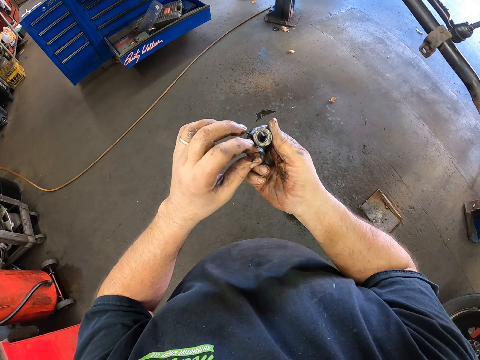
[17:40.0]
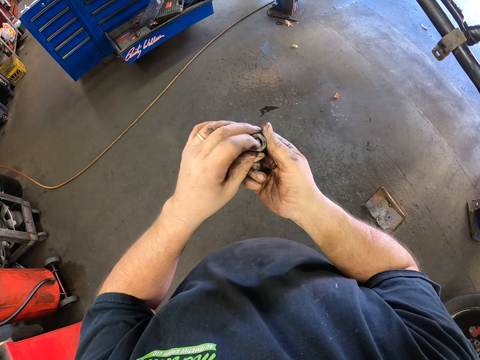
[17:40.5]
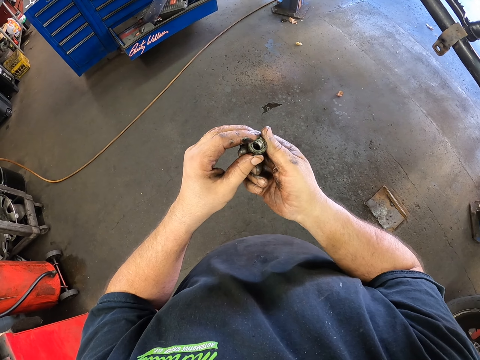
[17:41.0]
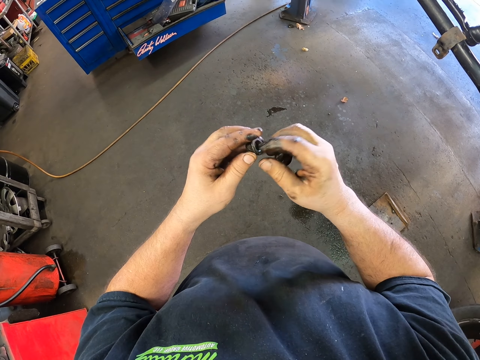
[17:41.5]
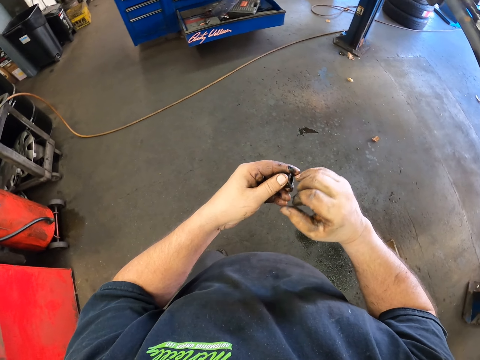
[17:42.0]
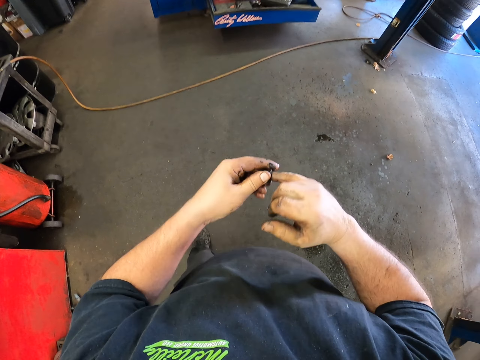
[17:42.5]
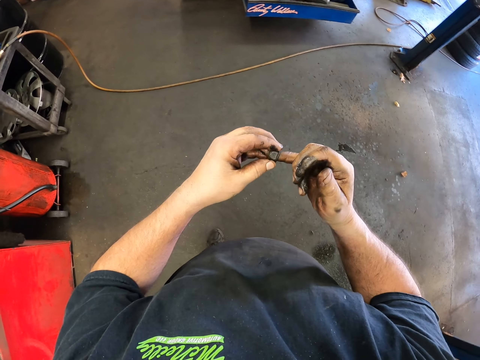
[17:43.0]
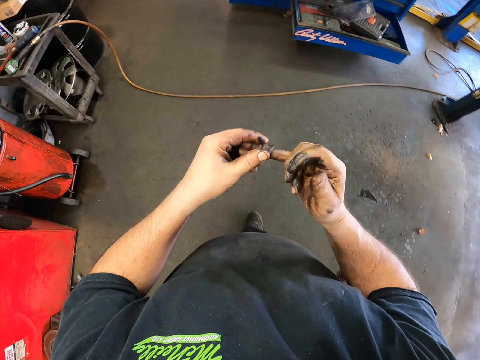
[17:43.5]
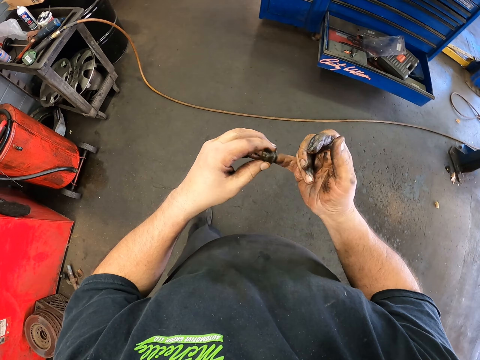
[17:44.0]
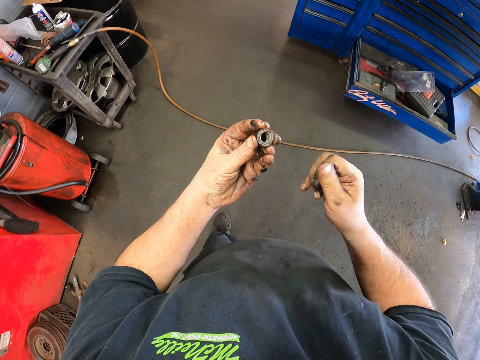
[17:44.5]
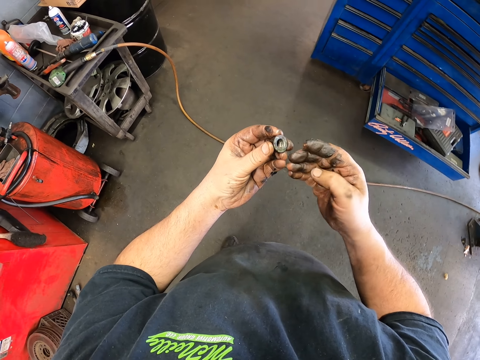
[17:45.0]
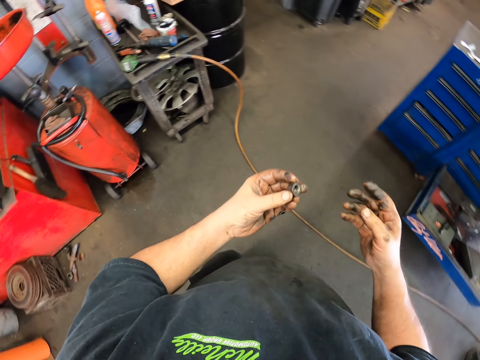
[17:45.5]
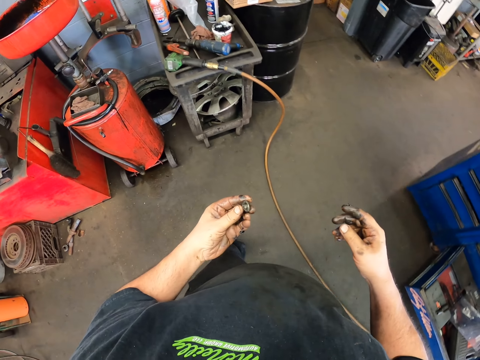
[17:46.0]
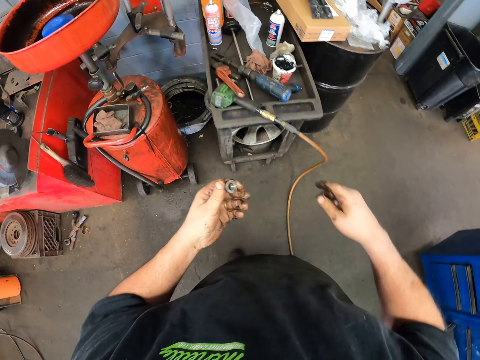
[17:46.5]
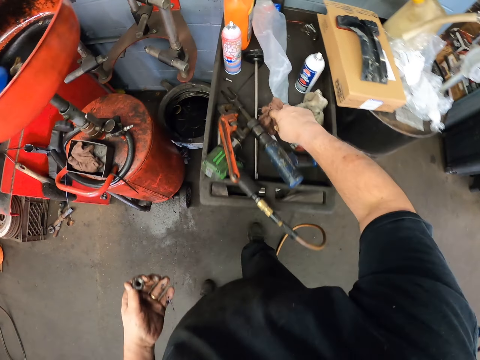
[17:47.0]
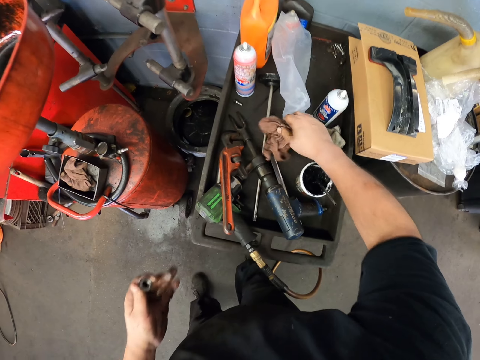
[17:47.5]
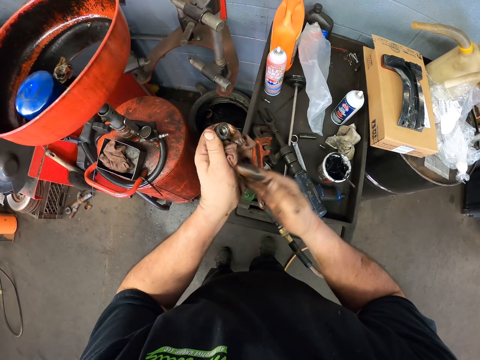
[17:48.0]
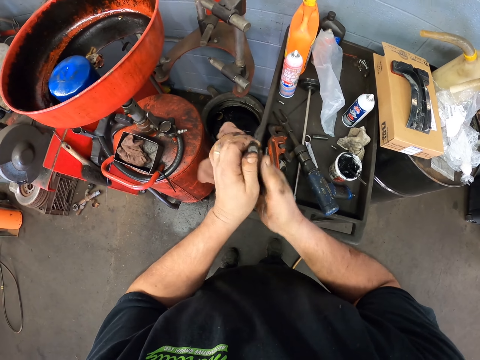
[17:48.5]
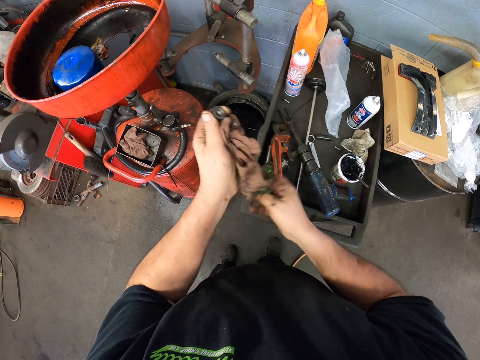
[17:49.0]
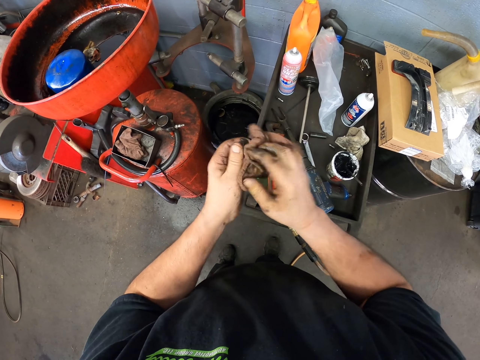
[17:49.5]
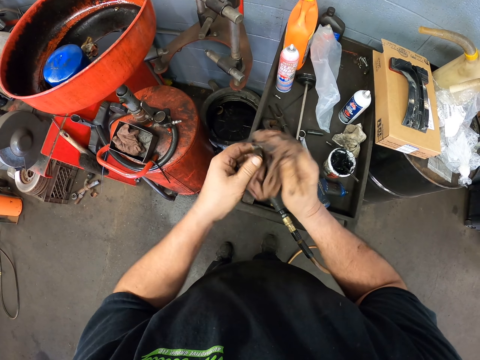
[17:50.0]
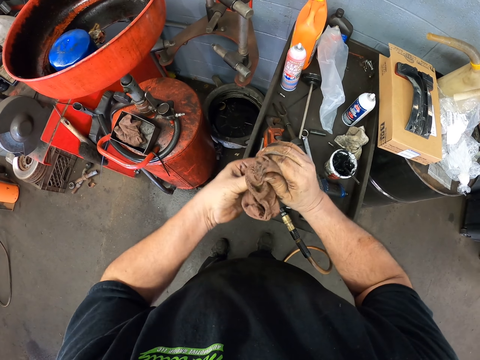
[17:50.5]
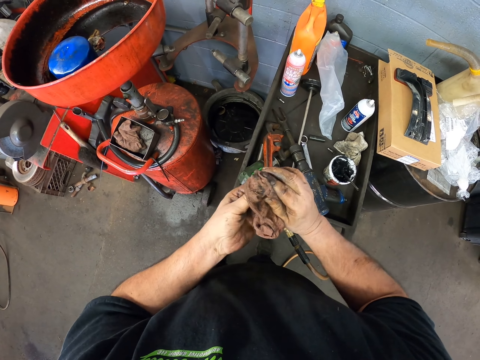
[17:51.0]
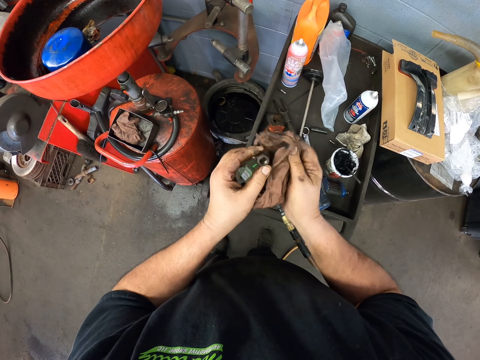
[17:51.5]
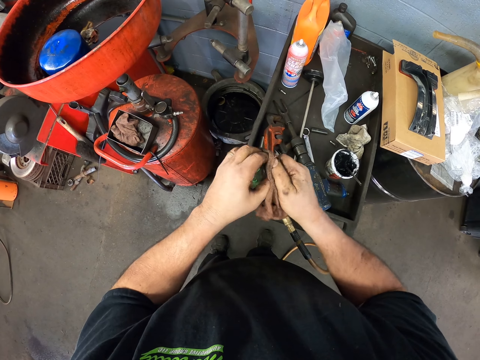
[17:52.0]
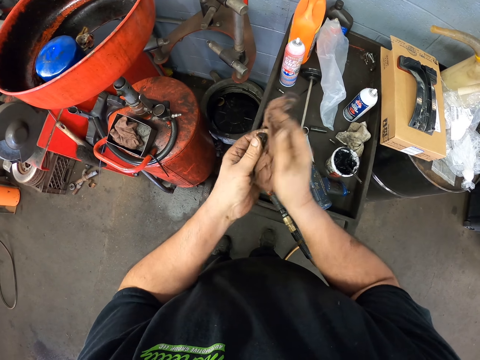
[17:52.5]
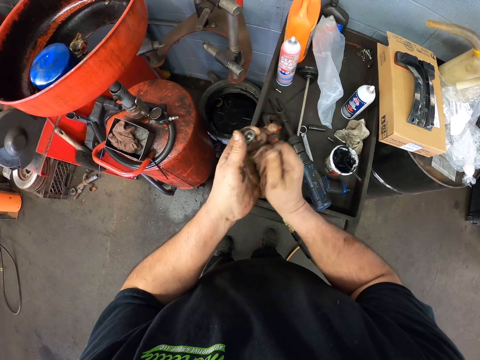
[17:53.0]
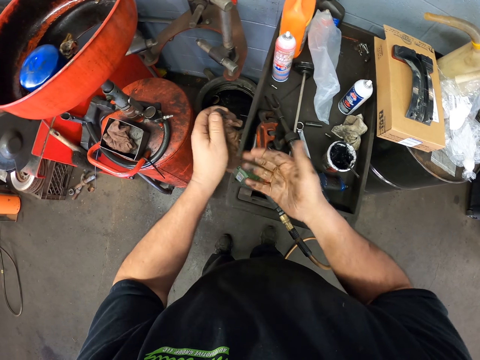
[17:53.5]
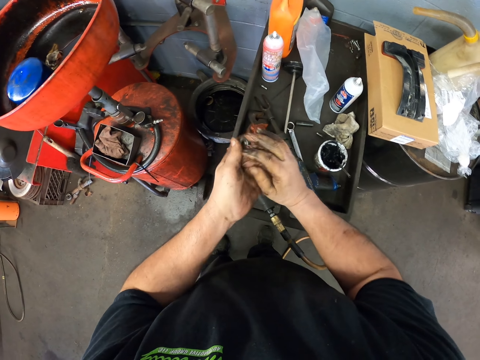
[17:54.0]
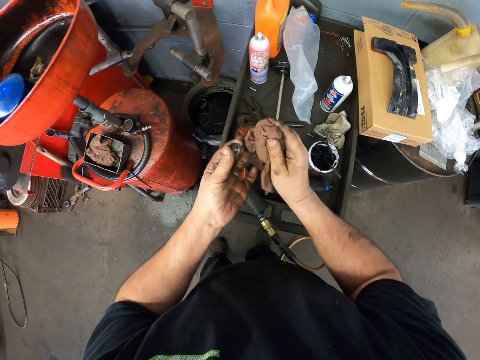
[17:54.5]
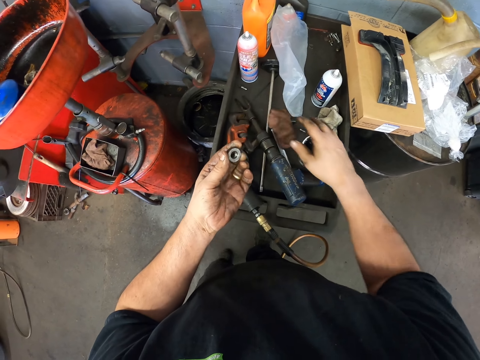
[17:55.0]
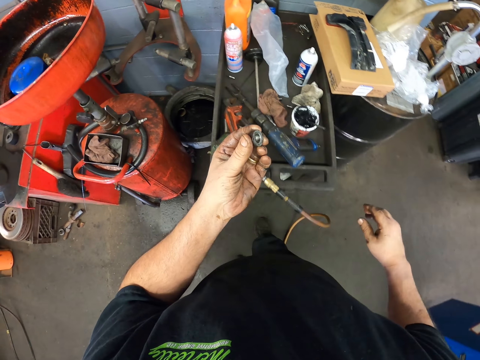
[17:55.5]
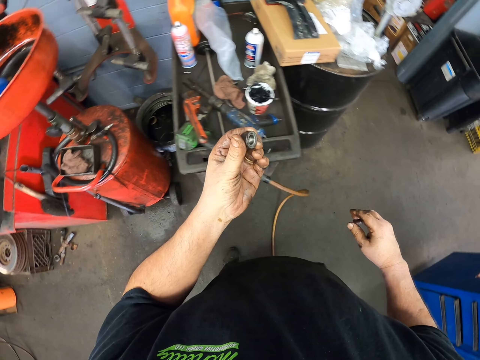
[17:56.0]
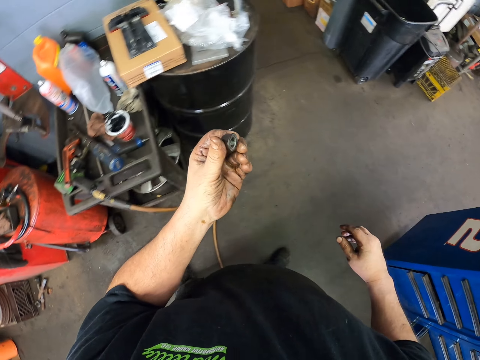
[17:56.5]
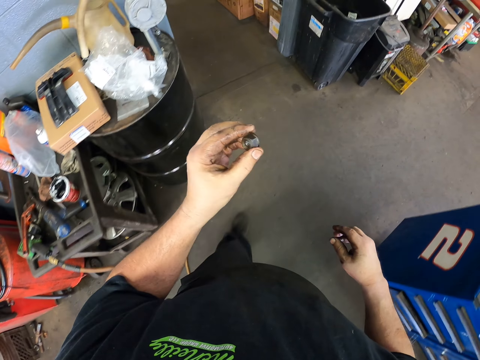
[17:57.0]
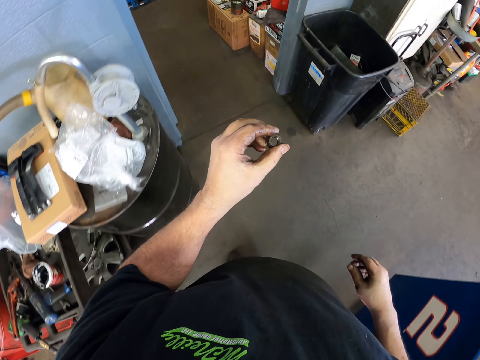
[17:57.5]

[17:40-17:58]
The camera wearer passes the nut to the left hand. They wipe the nut with the fingers. They step forward. They pick up the cloth. They wipe the hands with the cloth. They wipe the nut with the cloth. They wipe the hand with the cloth. They wipe the nut with the cloth. They drop the cloth on the table. They step forward.

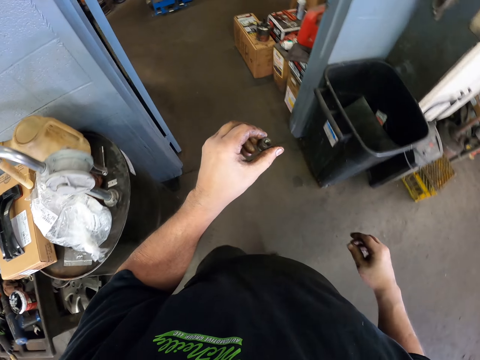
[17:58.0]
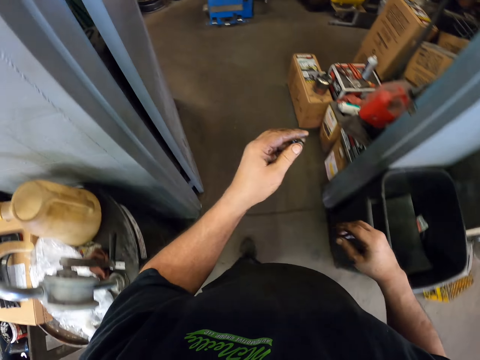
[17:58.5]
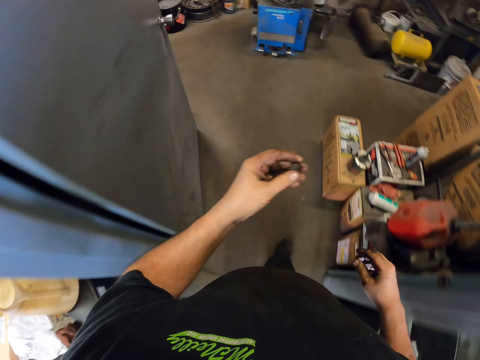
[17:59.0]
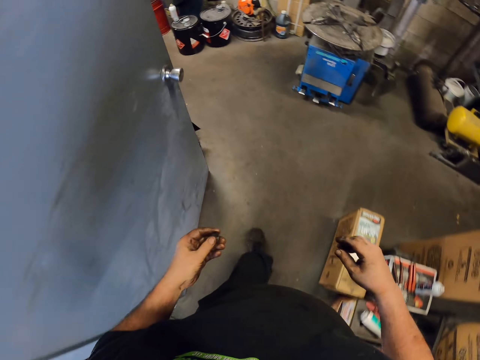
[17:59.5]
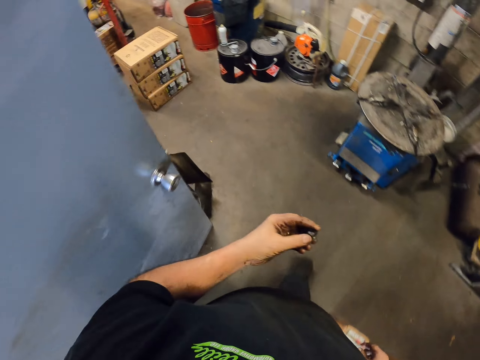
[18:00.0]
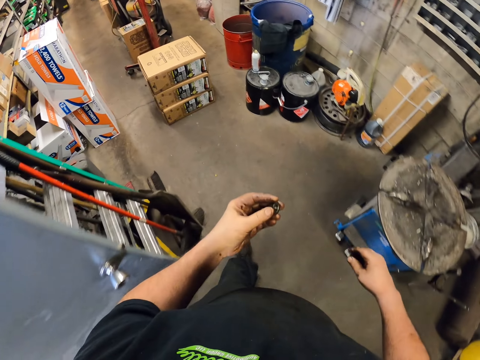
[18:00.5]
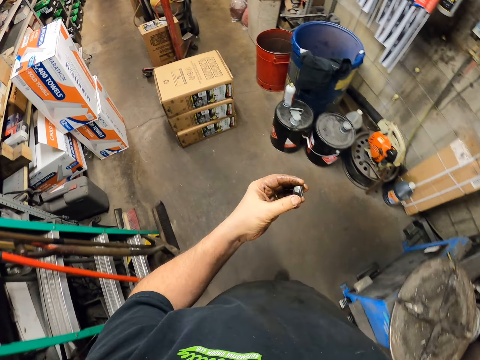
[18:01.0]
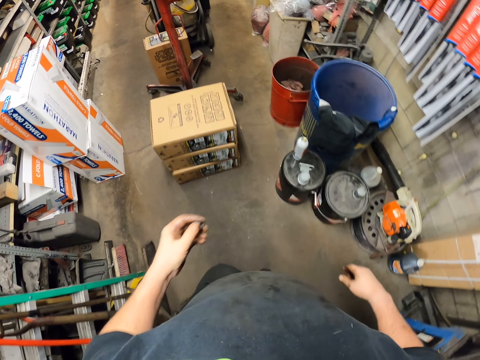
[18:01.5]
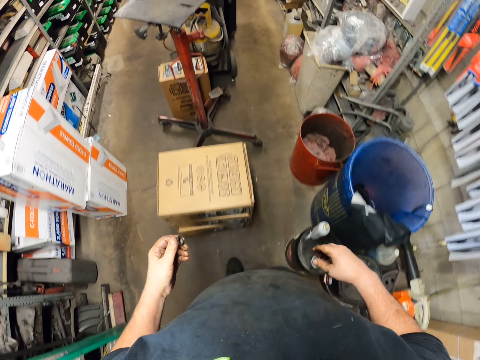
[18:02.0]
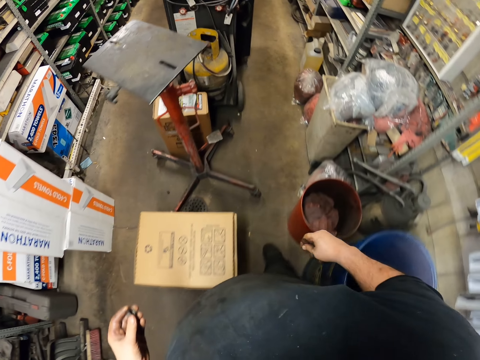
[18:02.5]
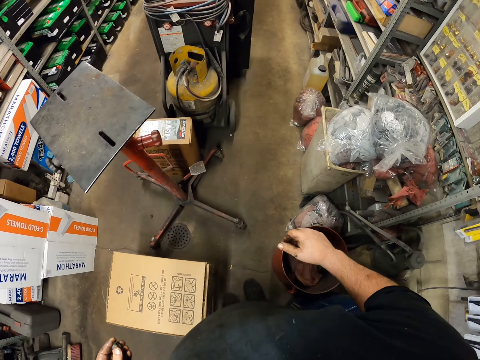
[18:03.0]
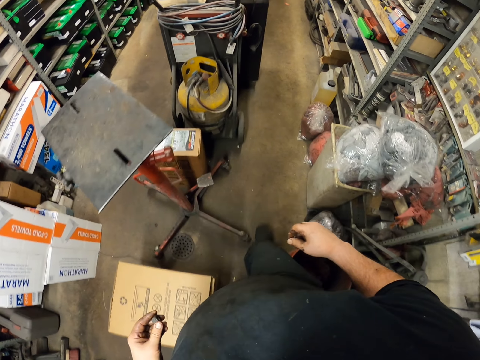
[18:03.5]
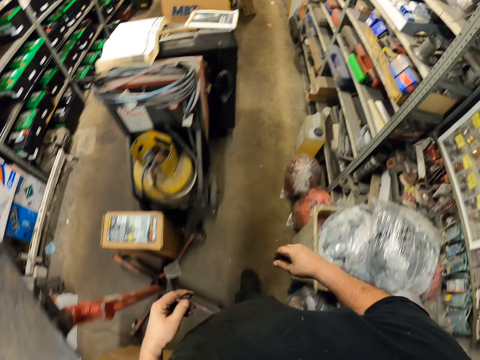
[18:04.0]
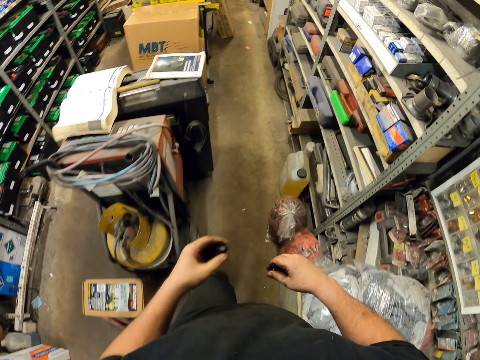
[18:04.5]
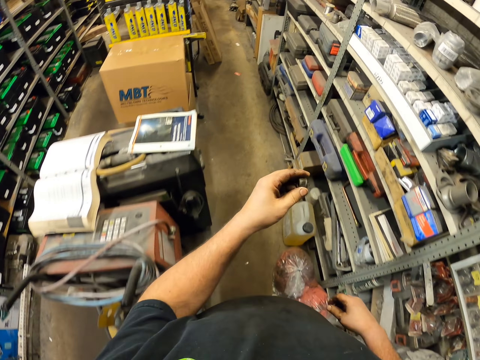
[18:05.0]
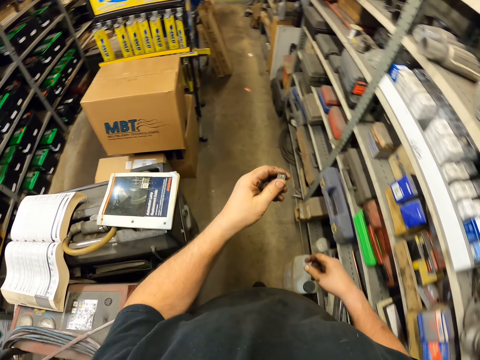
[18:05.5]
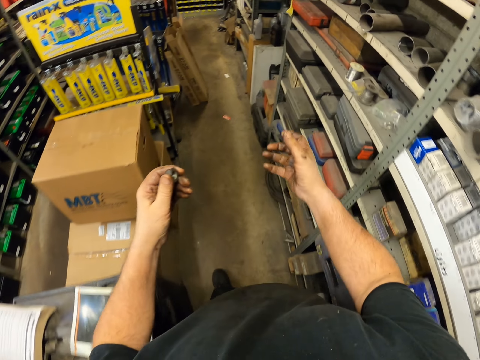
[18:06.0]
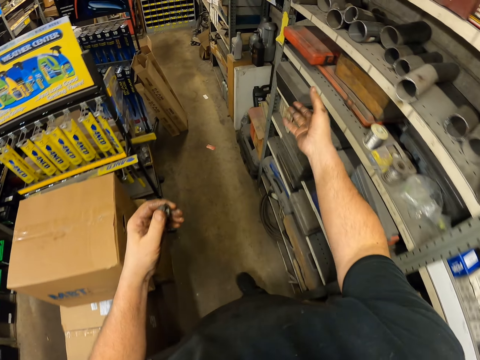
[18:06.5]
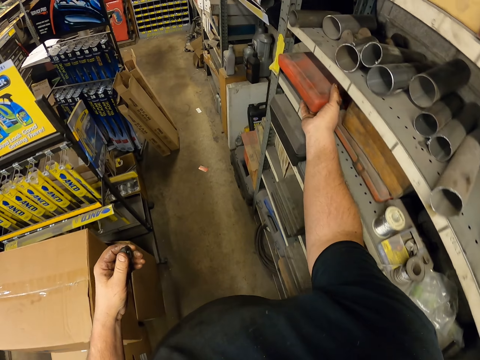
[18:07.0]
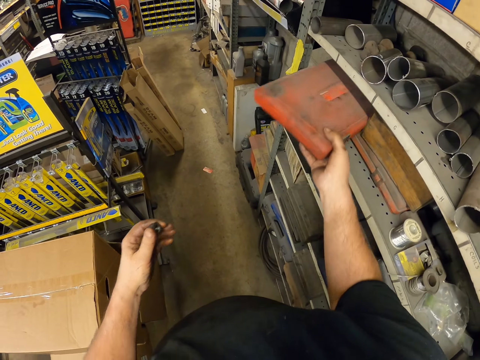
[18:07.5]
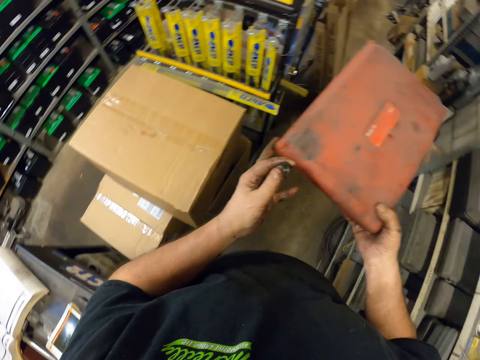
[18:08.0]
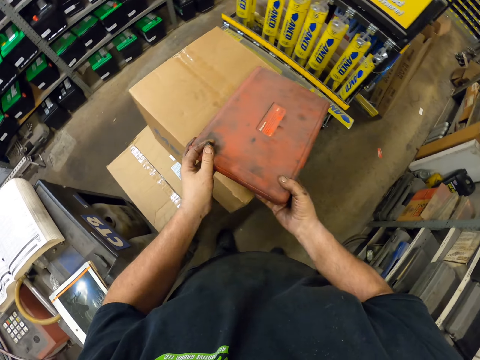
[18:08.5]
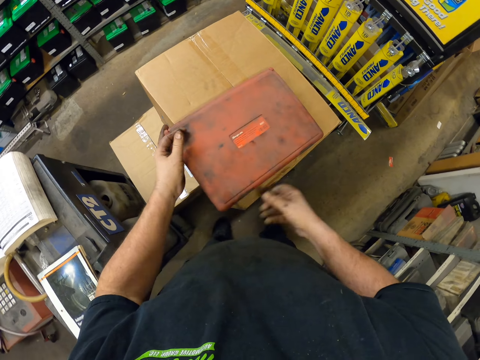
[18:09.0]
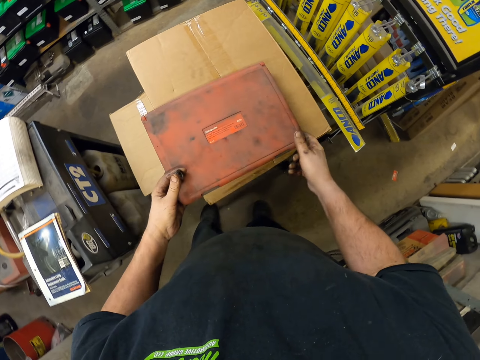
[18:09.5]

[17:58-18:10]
The camera wearer picks up the container. They put the container on the box. They move the container.
